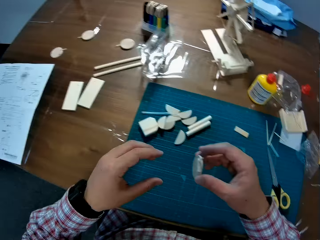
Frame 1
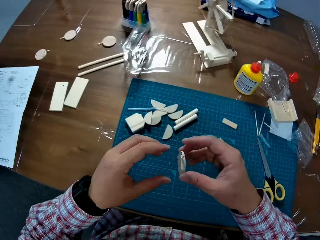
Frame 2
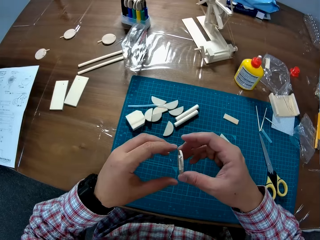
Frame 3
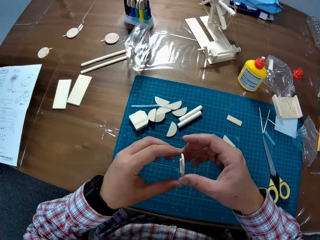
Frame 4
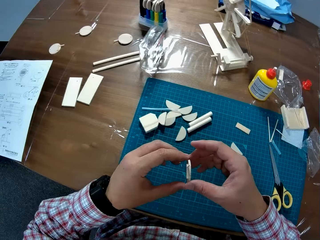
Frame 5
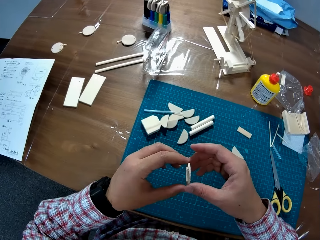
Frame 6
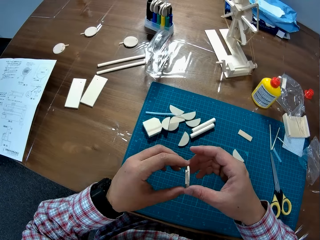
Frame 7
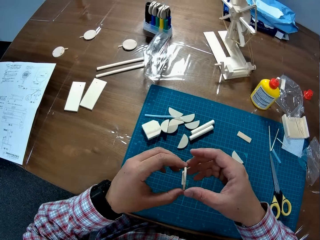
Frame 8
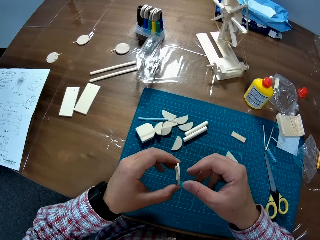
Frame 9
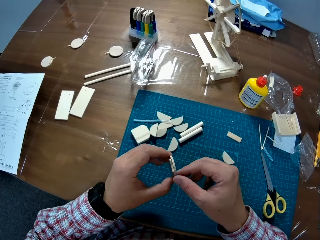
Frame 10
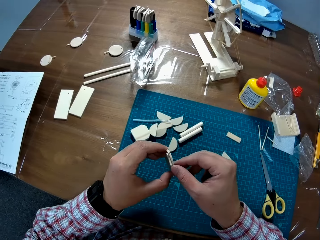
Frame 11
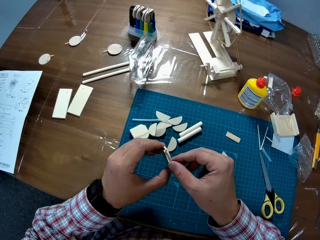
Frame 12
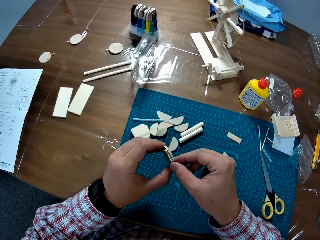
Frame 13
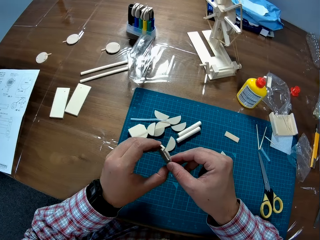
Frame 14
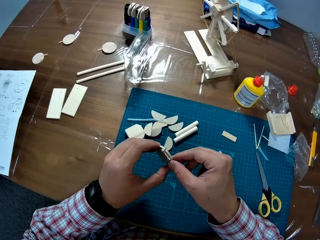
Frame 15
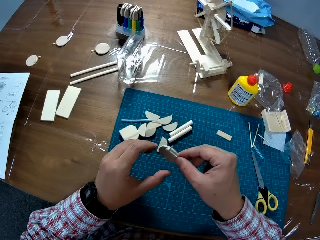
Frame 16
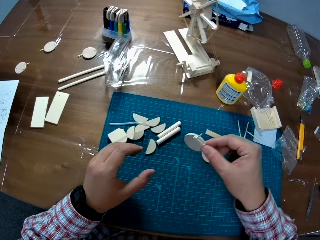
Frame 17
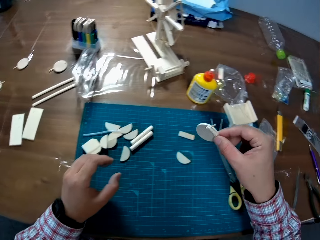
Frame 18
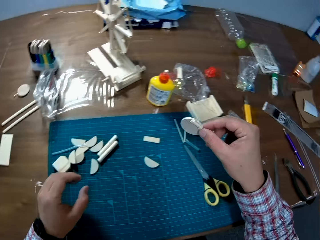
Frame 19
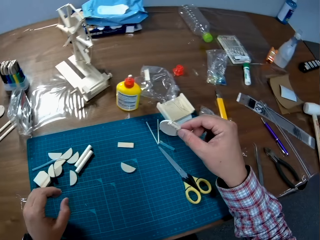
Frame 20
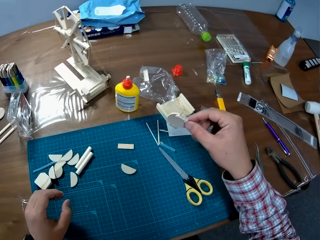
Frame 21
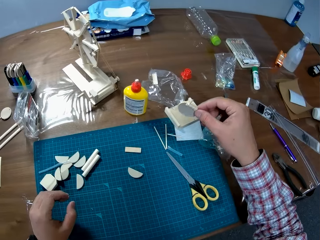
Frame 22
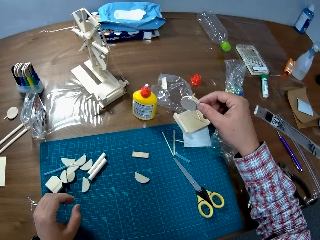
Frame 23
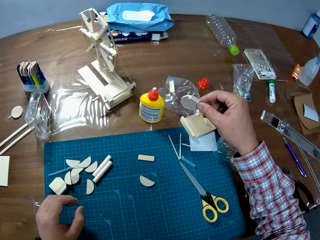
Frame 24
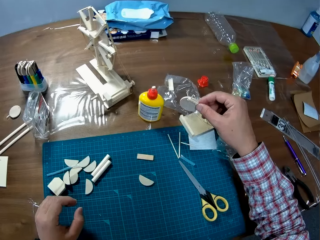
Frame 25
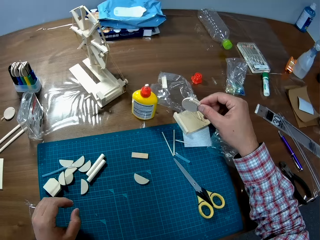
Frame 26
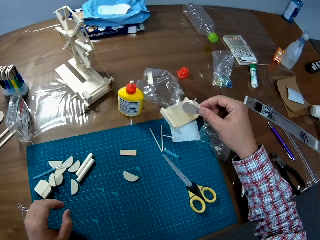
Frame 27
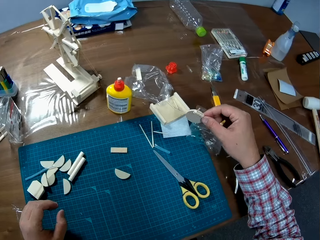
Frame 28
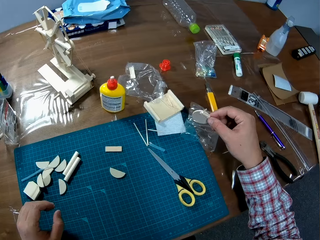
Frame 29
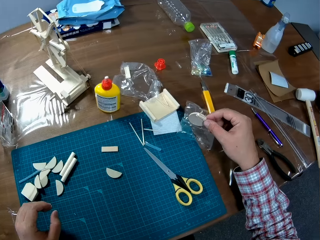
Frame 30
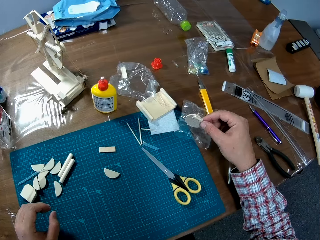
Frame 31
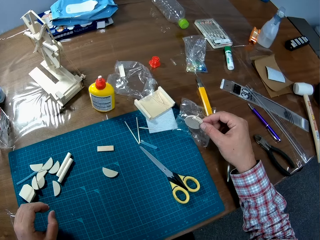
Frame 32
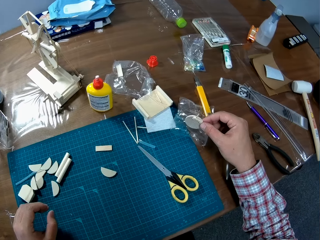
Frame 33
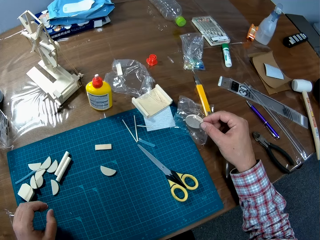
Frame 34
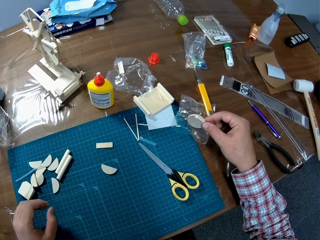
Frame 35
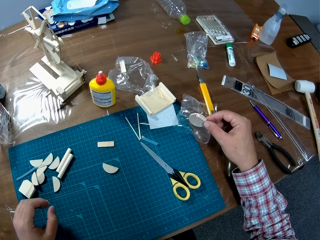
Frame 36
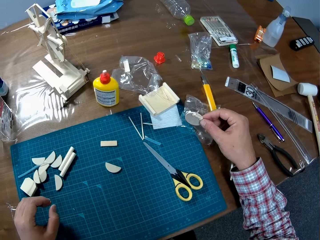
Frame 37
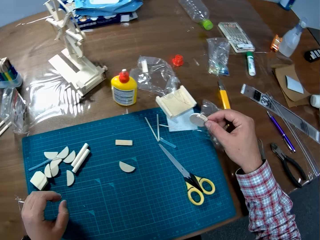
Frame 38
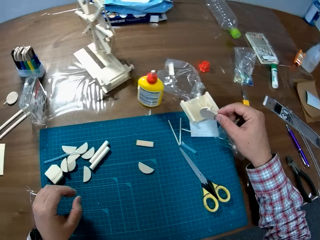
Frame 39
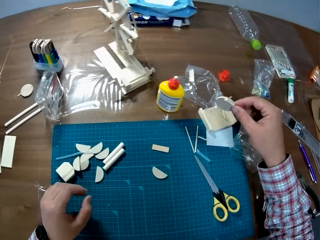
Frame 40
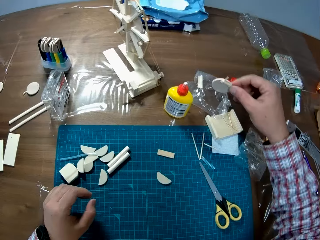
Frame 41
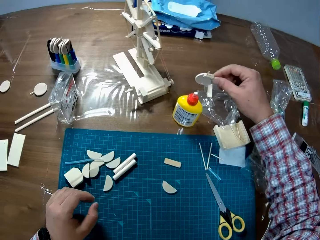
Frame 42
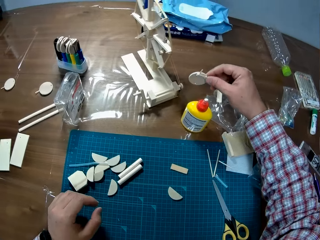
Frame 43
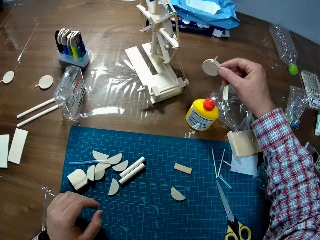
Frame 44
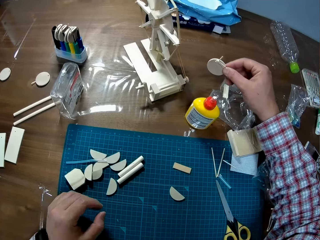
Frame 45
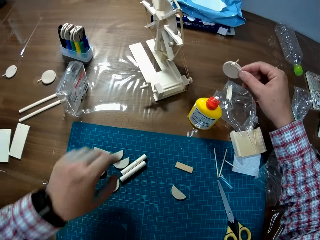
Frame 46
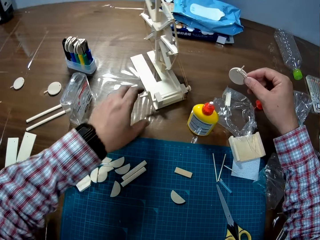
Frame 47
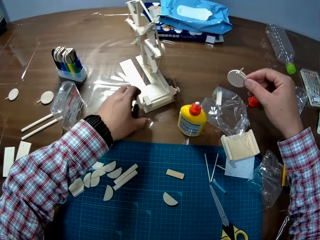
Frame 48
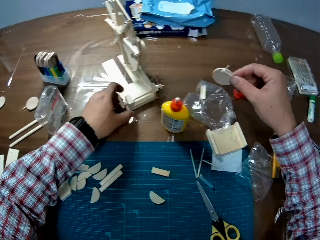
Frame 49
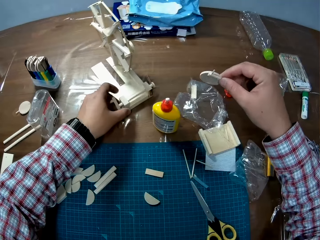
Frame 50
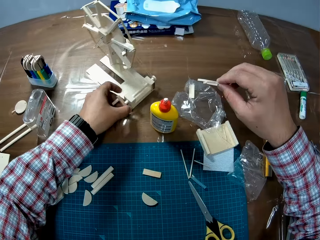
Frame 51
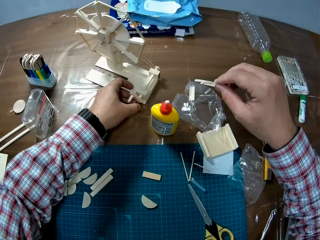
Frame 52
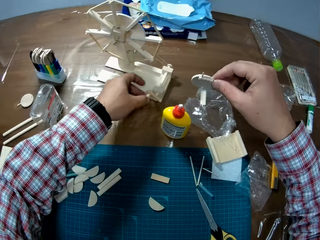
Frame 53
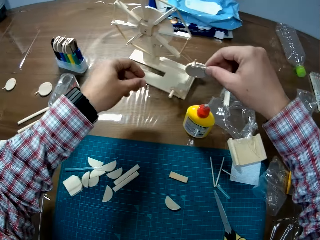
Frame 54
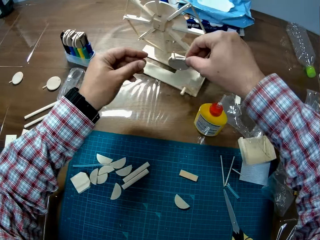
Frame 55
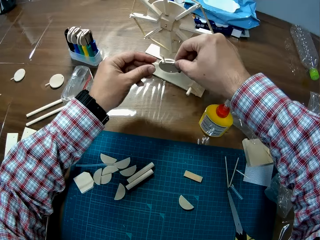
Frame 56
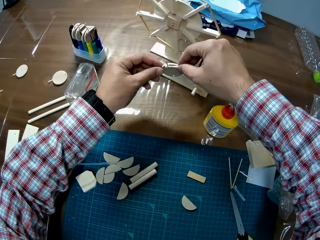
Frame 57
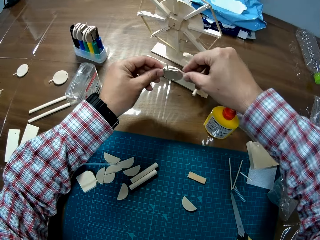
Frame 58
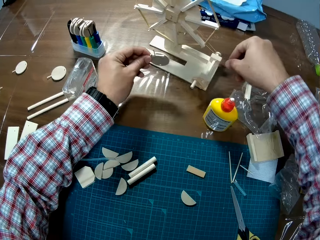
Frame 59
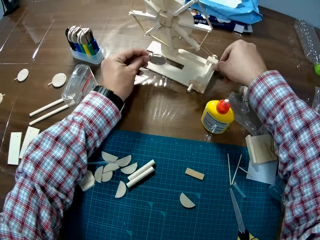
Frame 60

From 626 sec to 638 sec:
The camera wearer turns the Ferris wheel craft.

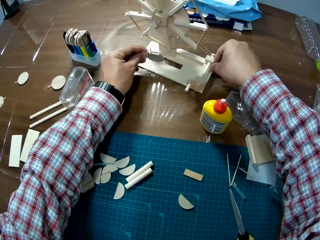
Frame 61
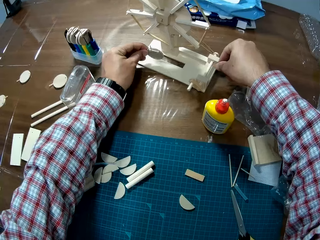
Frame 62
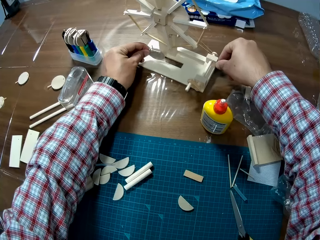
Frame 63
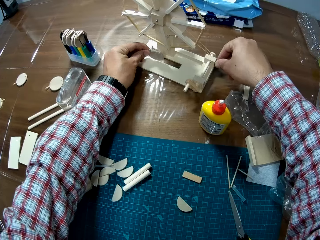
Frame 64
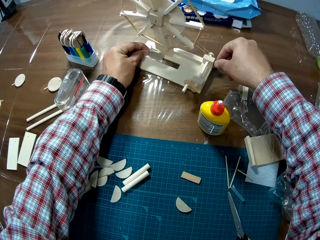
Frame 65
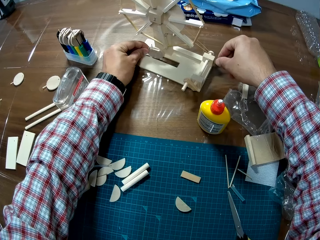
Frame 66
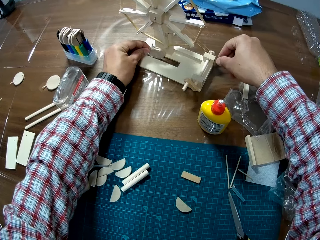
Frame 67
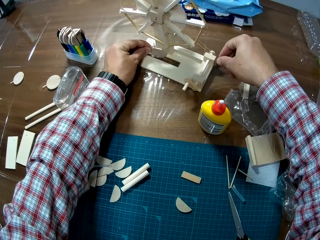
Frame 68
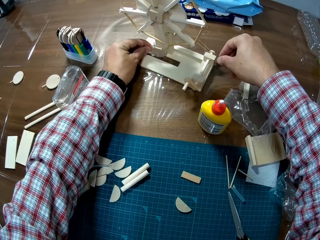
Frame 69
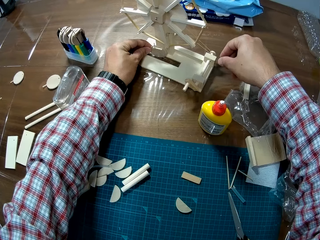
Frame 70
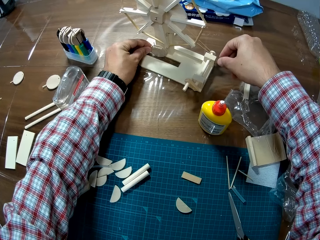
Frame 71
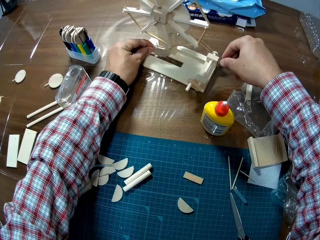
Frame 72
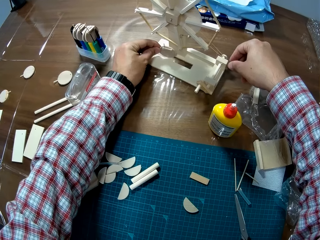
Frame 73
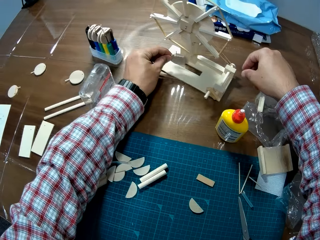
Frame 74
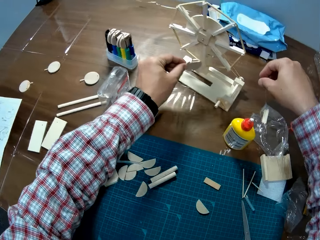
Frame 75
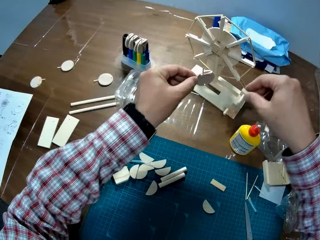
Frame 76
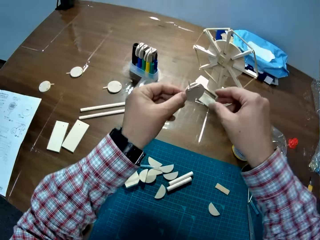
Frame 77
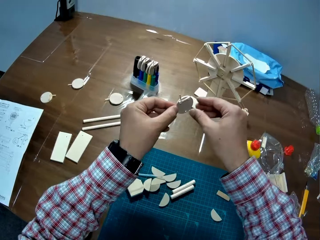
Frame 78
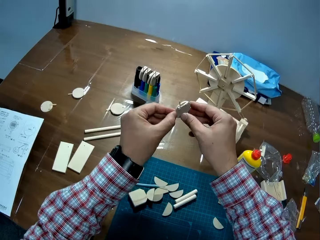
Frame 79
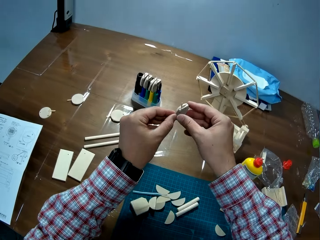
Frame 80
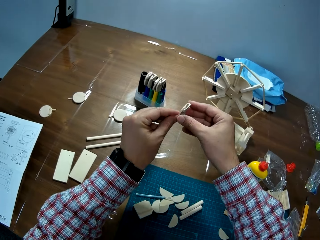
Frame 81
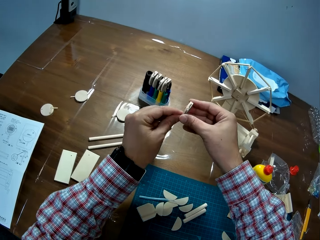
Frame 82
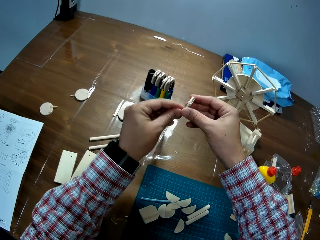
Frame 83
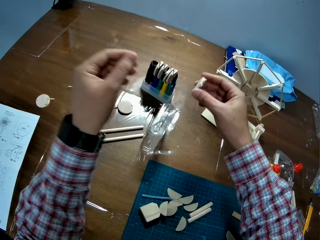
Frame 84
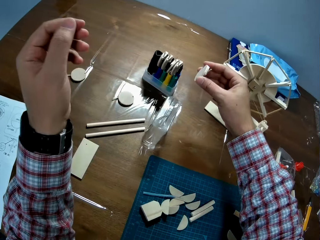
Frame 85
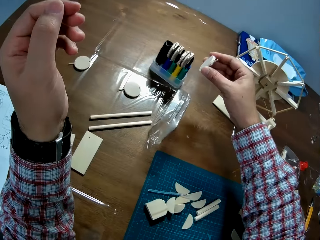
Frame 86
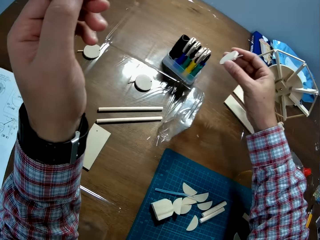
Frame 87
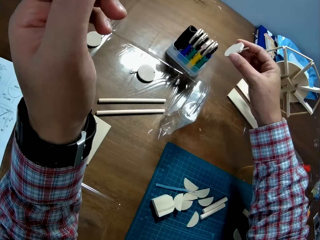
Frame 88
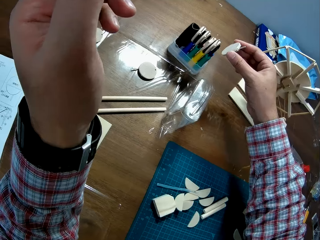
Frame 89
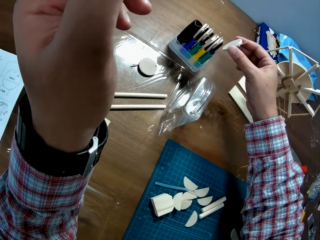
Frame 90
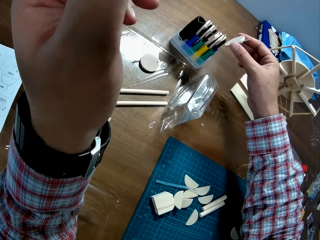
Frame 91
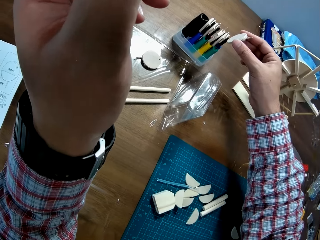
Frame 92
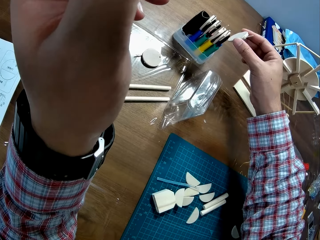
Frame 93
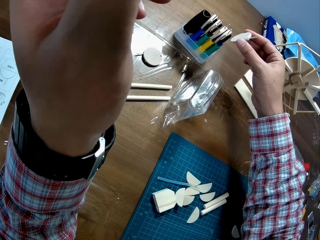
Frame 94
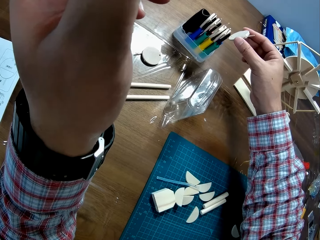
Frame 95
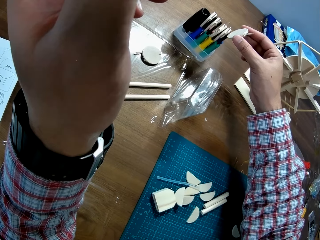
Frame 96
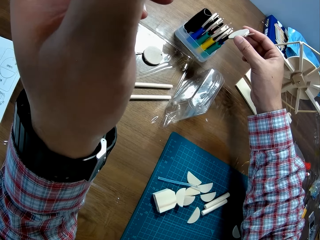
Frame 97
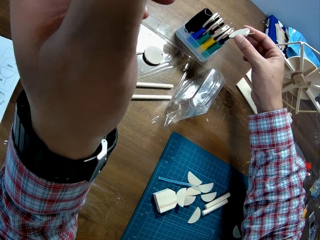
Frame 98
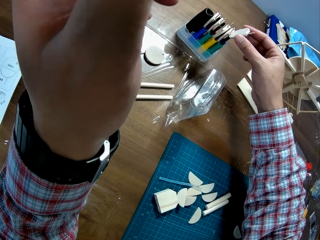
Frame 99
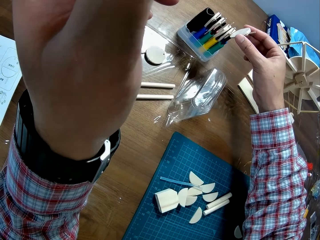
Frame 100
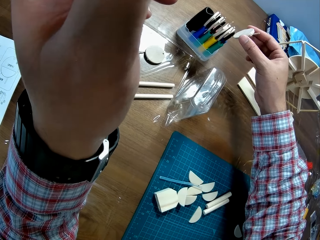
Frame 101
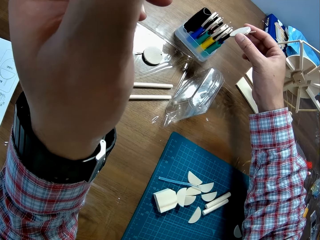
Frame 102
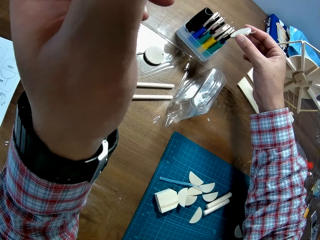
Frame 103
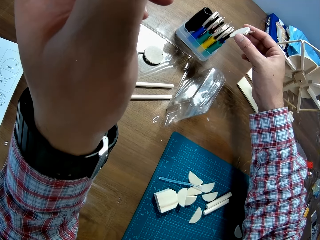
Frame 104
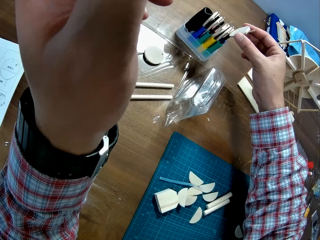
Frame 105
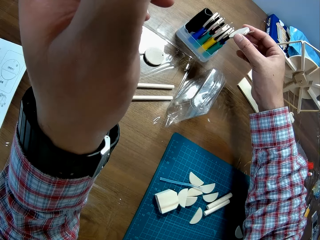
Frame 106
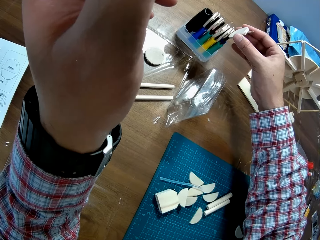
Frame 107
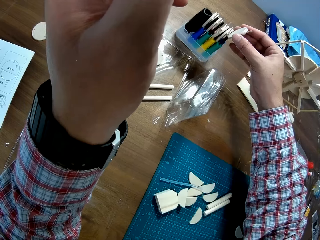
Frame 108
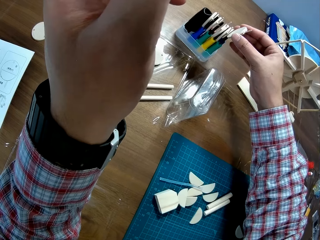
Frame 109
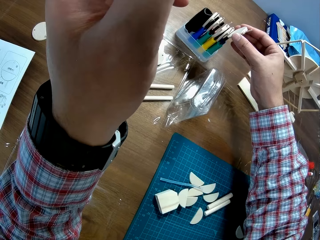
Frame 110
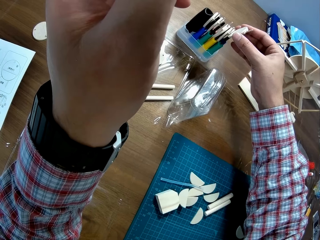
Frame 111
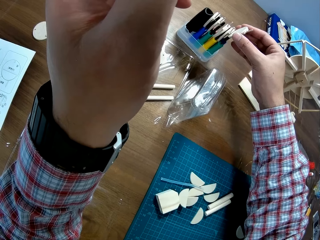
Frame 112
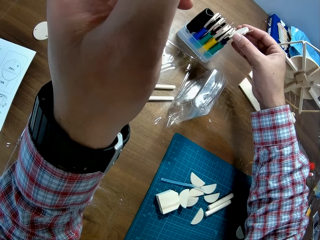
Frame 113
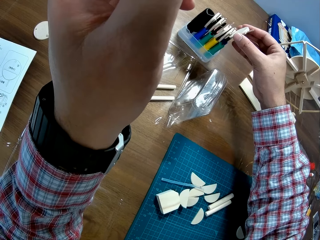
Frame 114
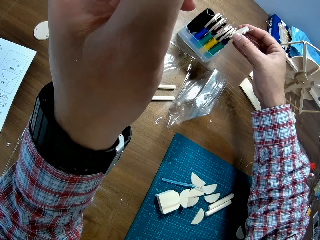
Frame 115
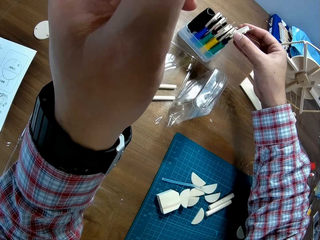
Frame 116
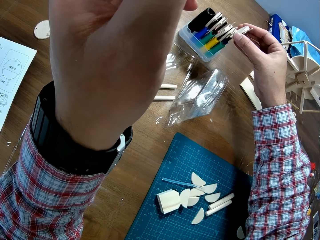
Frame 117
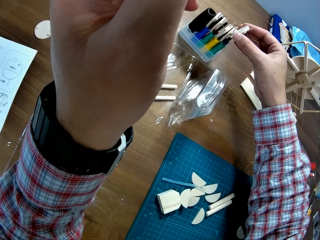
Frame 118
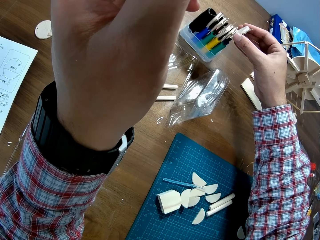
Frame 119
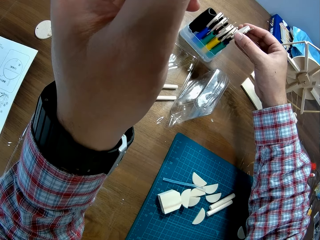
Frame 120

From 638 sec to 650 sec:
The camera wearer holds the wooden craft on the Ferris wheel craft. They remove the wooden craft from the Ferris wheel craft. They put the joined wood between the pack of screwdrivers on the table.
